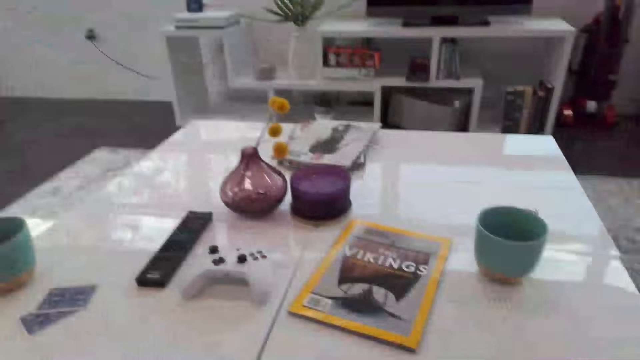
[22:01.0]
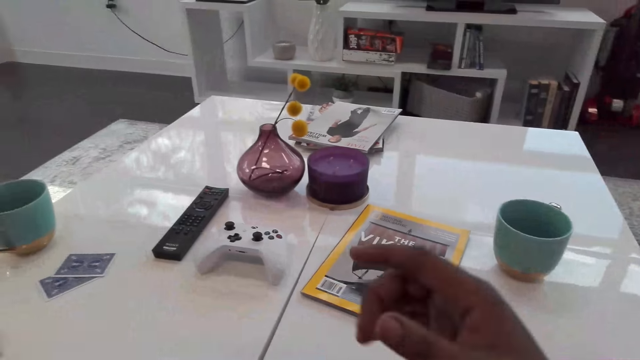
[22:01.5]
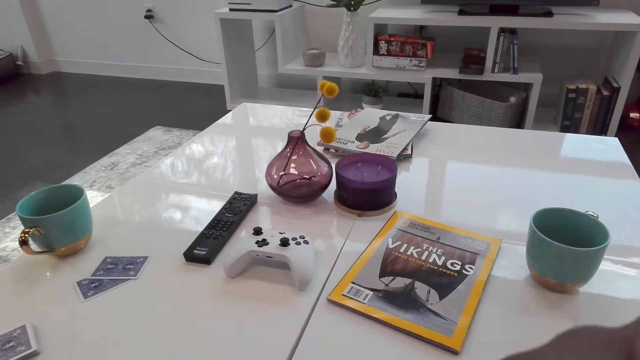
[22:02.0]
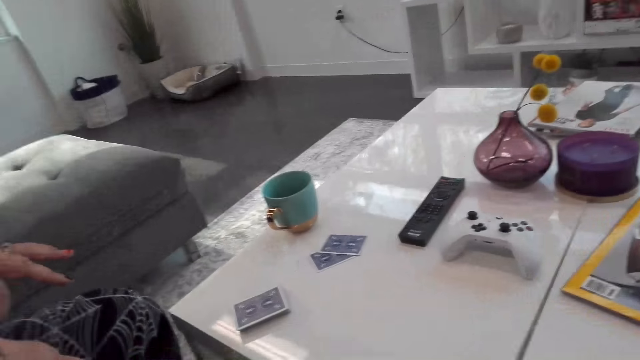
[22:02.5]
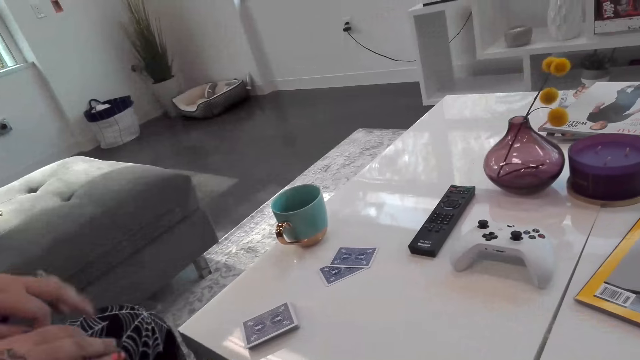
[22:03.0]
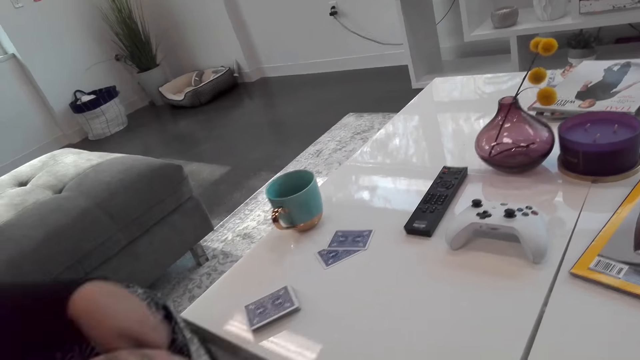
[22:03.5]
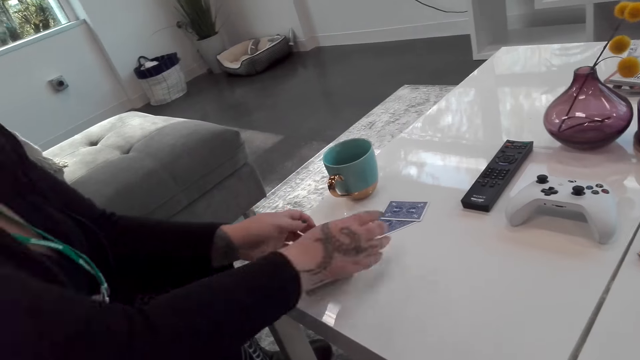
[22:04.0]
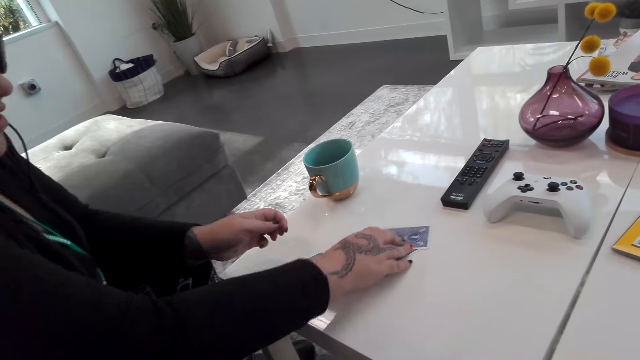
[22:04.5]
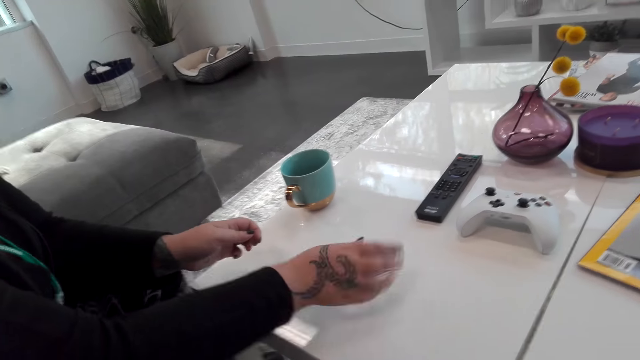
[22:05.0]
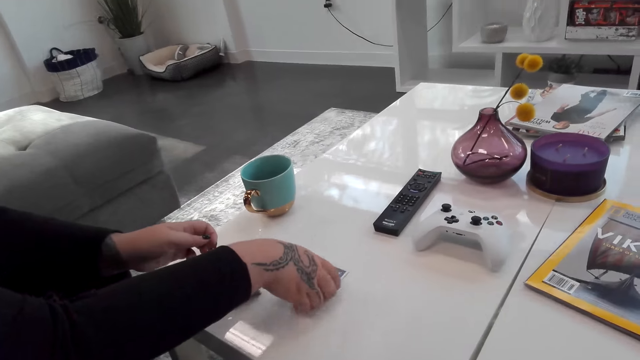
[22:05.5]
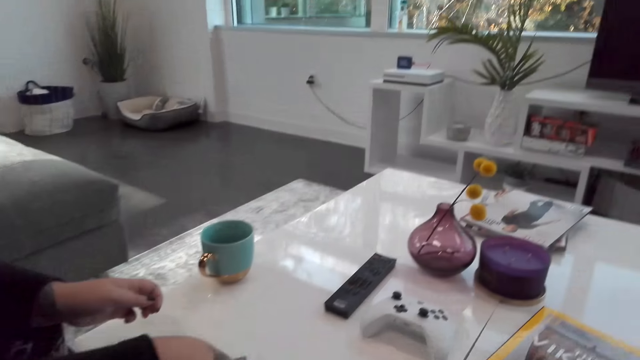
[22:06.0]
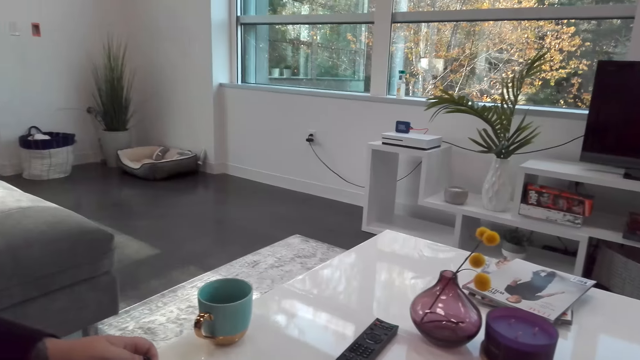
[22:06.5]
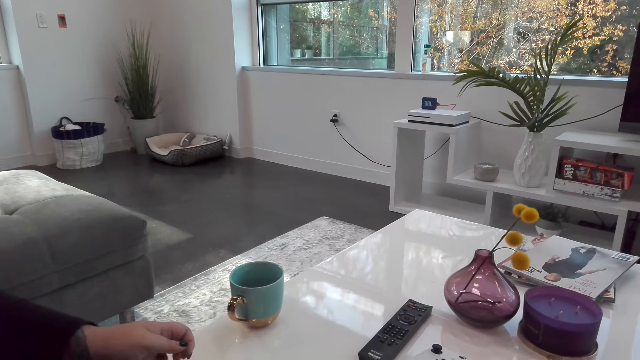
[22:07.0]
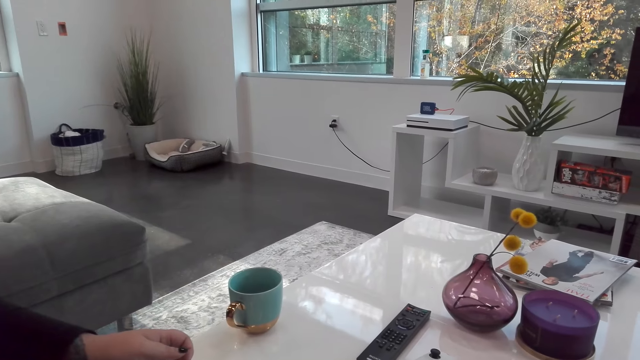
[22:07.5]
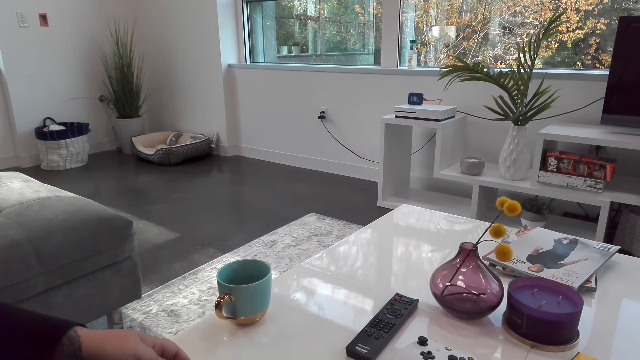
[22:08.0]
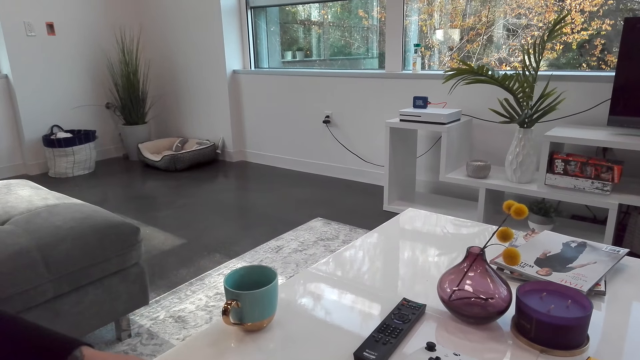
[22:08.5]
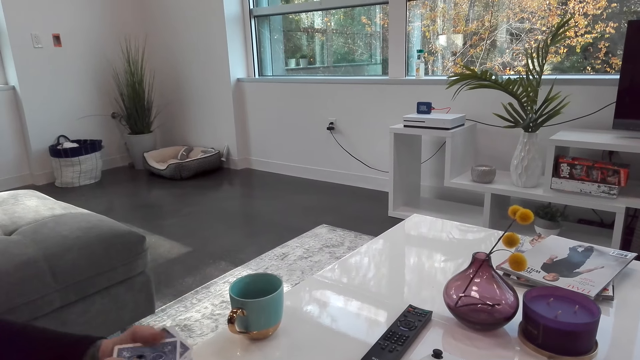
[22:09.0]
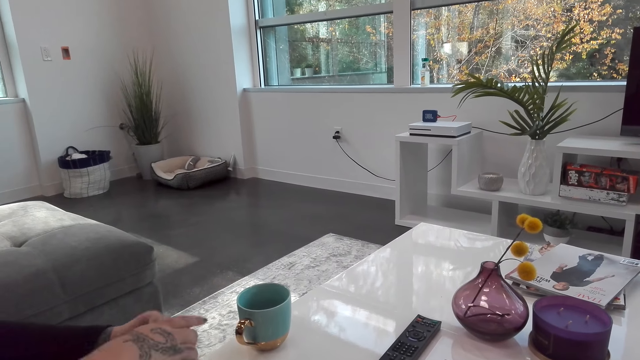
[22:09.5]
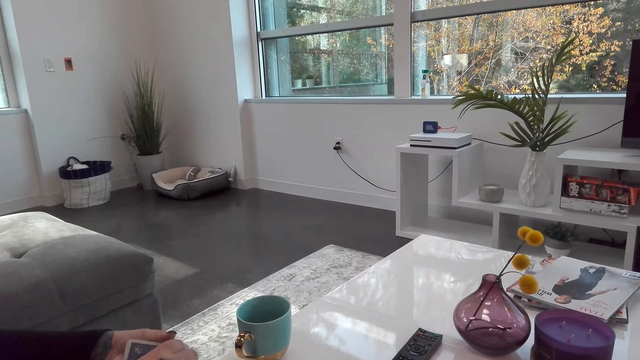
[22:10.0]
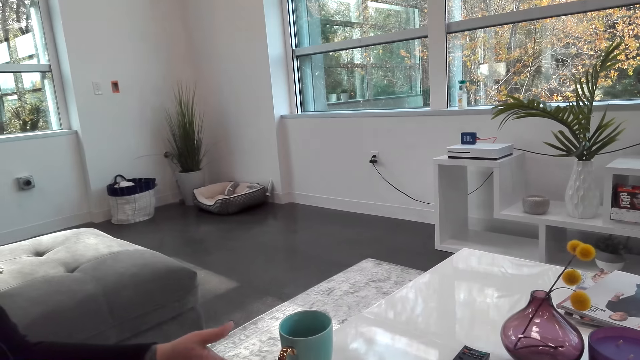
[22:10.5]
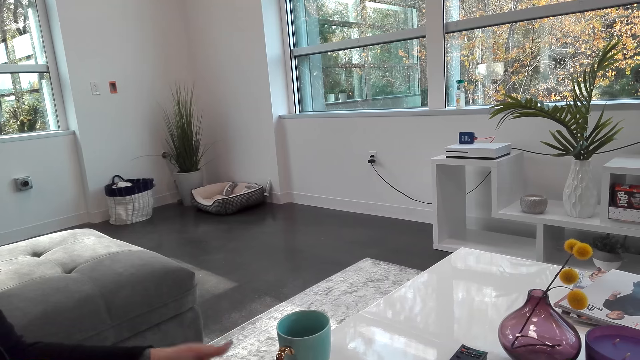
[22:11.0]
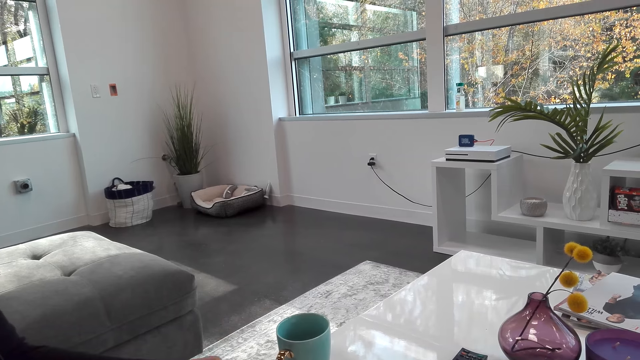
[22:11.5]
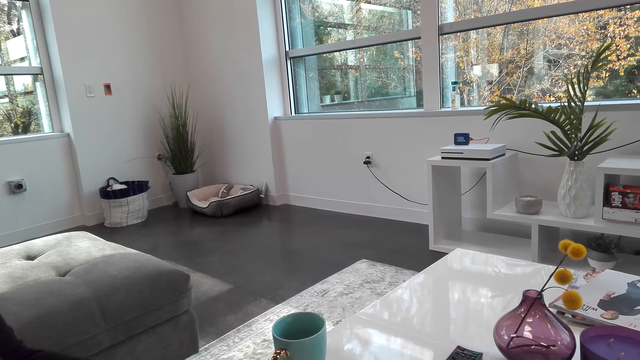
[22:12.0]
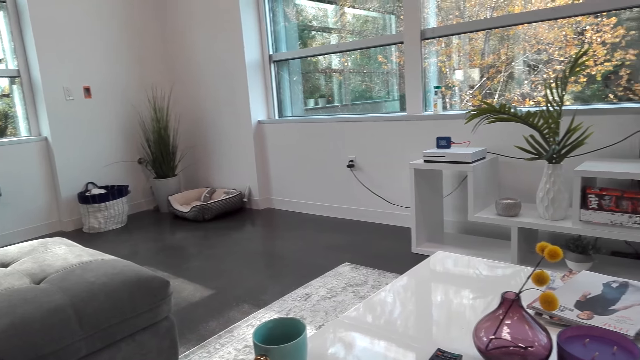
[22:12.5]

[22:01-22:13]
The camera wearer looks around. They dialogue with a woman.

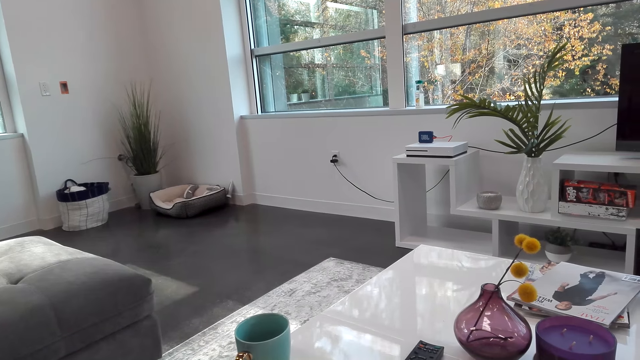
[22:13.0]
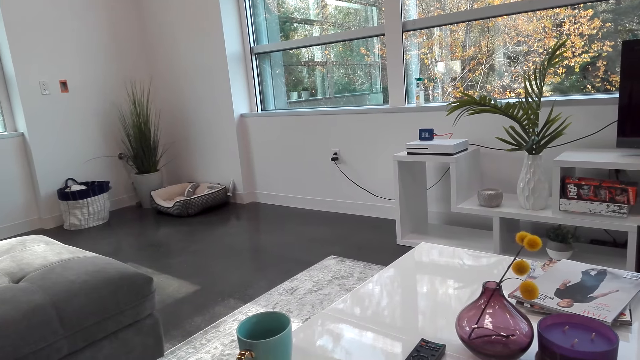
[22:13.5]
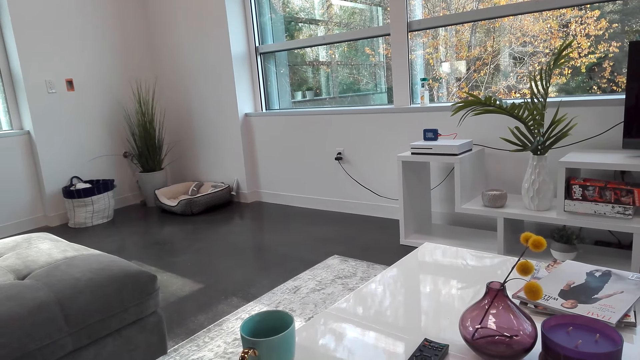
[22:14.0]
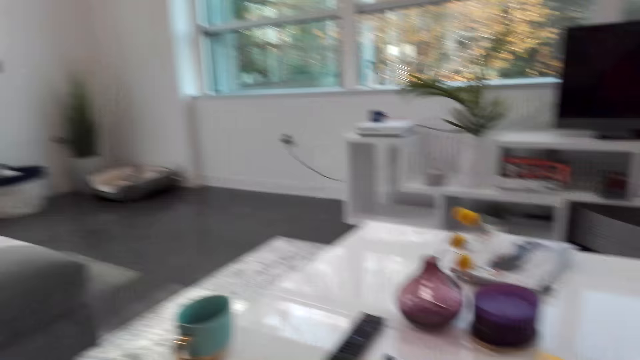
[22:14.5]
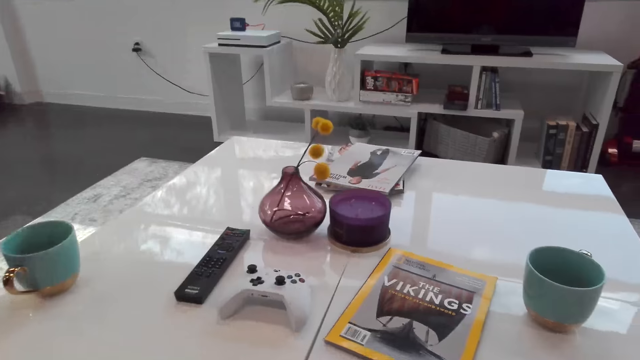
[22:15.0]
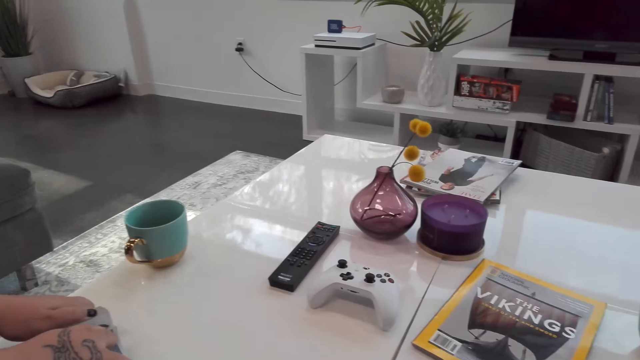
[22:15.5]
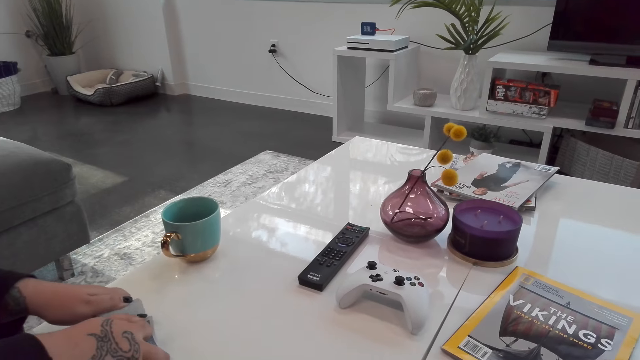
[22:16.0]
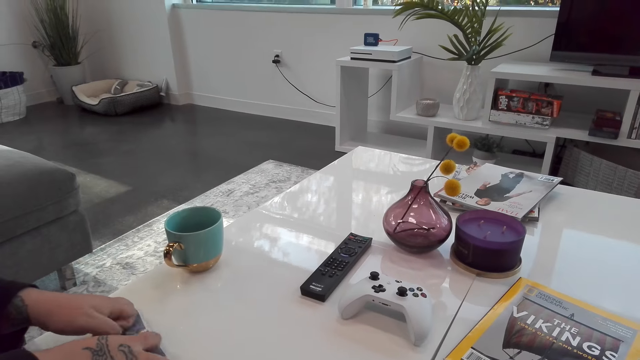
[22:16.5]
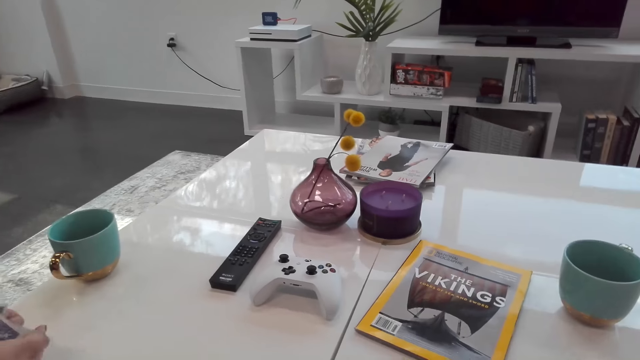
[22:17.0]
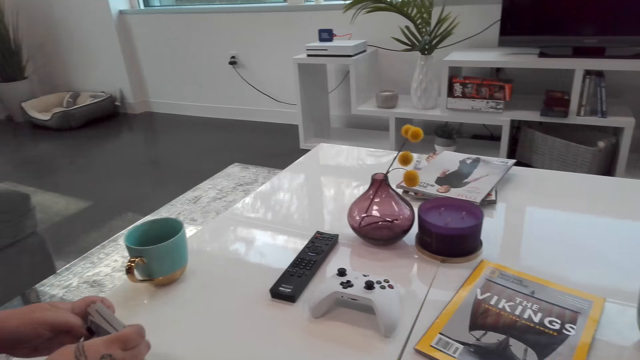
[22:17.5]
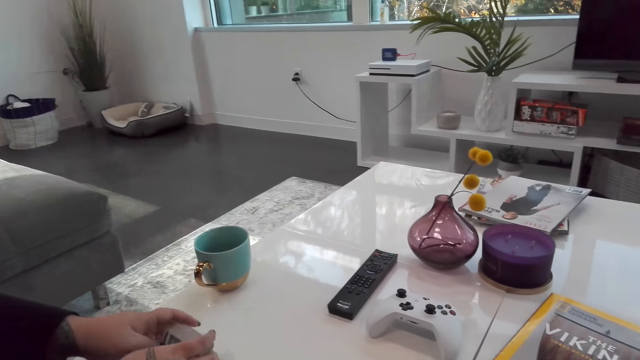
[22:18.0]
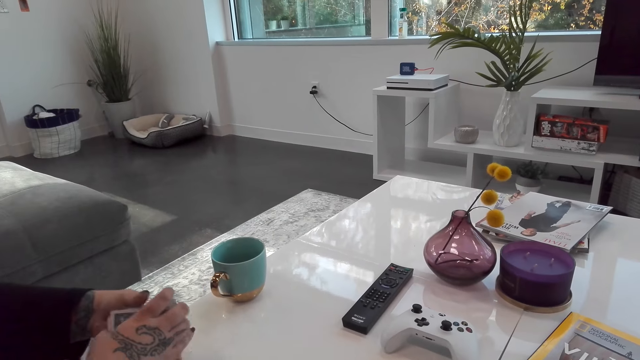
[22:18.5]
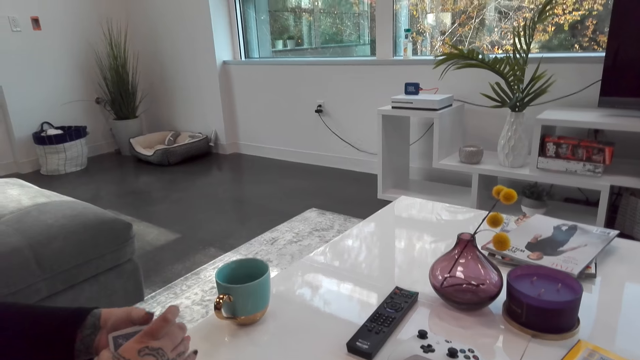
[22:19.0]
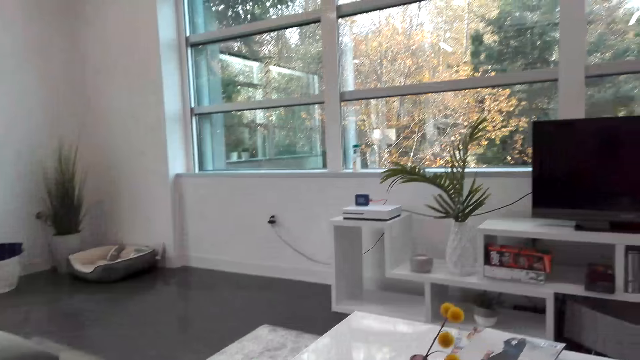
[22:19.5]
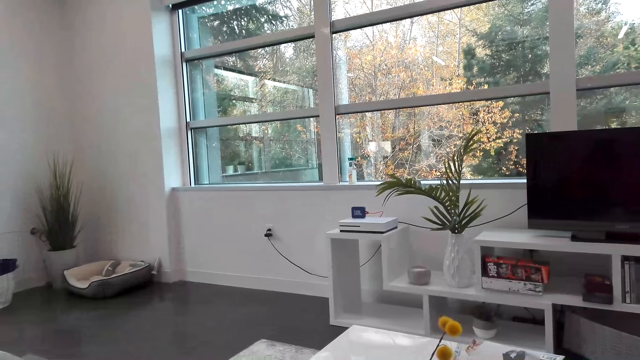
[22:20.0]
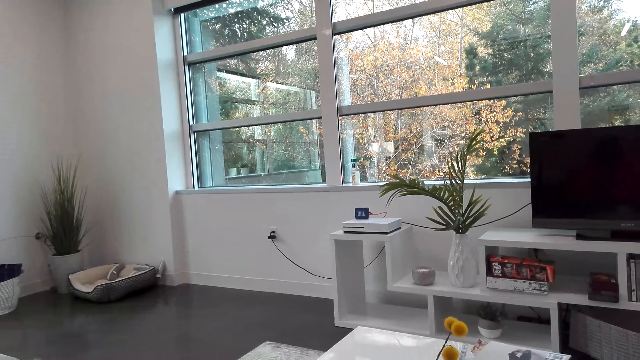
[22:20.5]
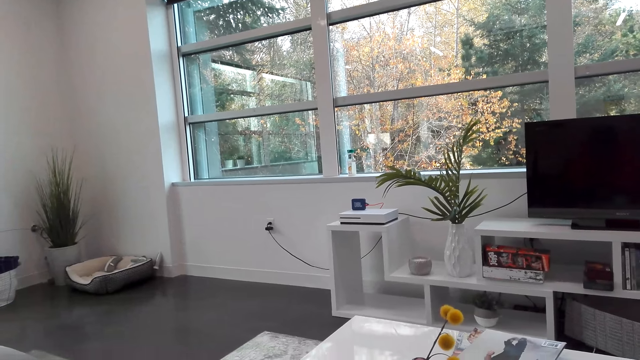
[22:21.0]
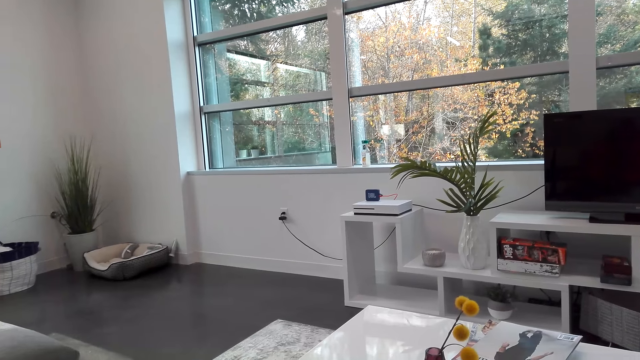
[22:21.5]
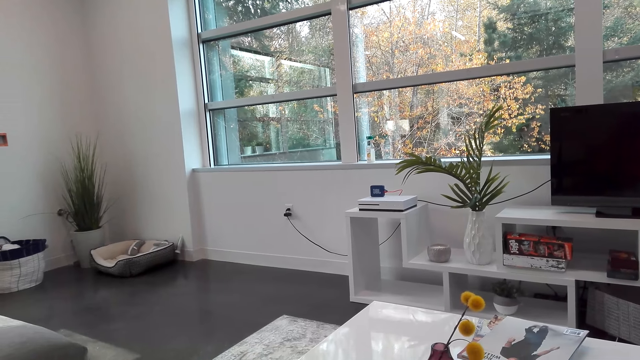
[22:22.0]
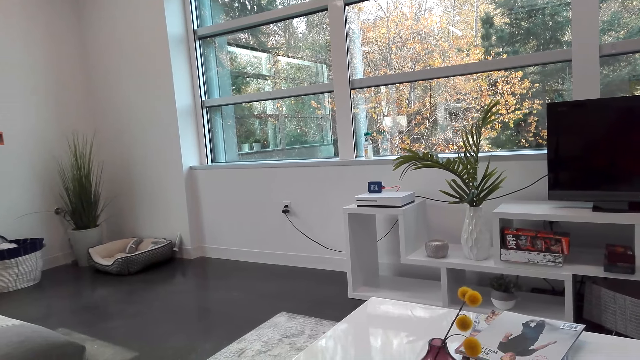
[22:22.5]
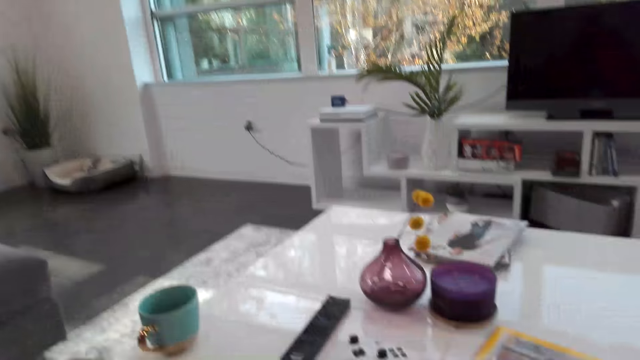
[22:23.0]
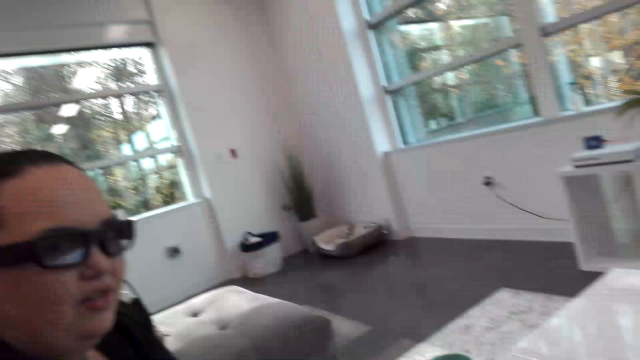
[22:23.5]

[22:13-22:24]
A female arranges the cards.
